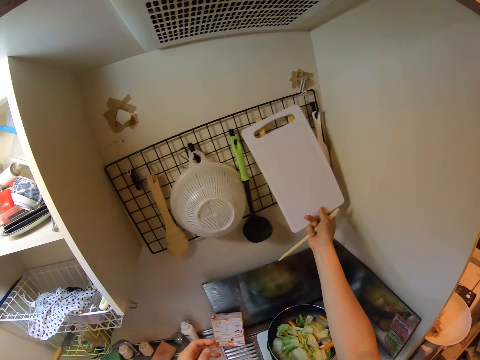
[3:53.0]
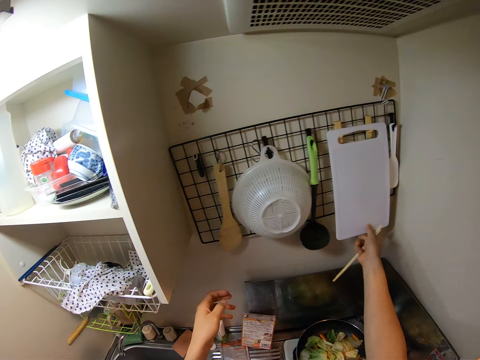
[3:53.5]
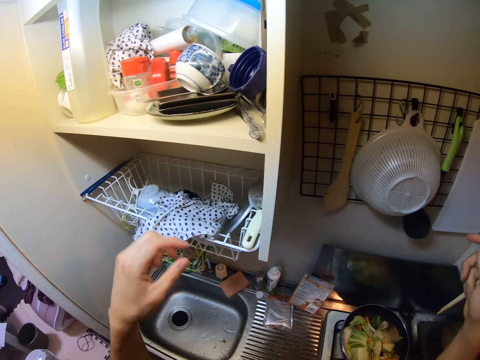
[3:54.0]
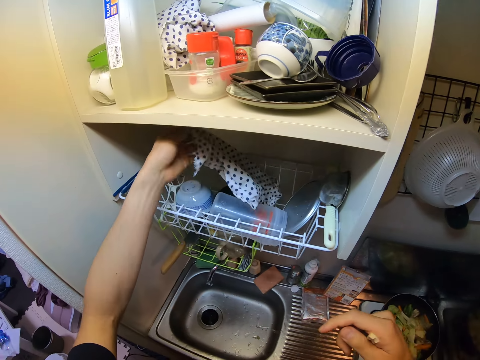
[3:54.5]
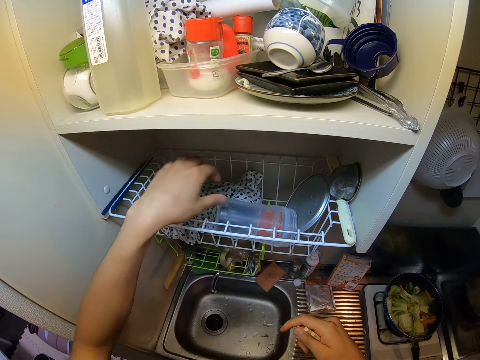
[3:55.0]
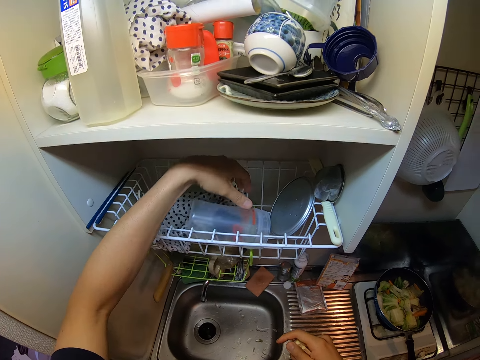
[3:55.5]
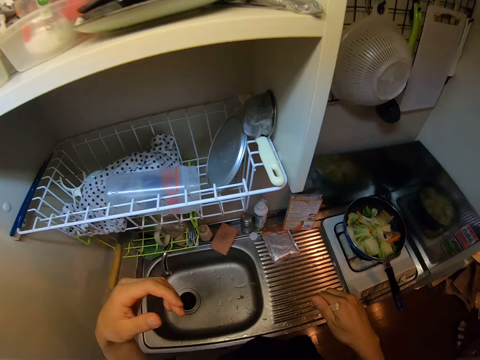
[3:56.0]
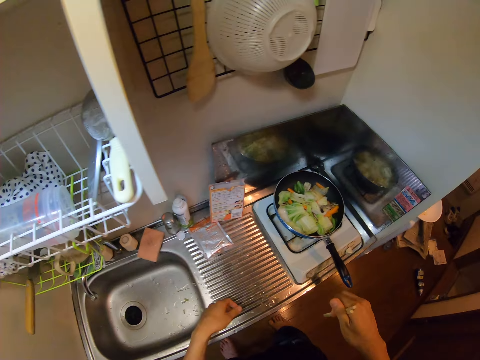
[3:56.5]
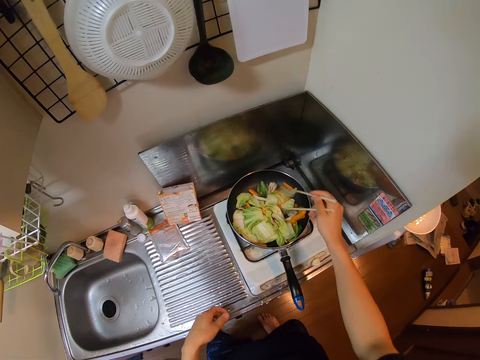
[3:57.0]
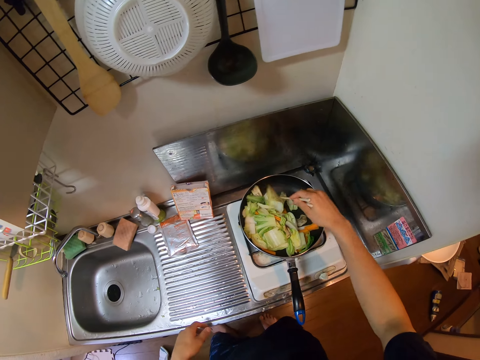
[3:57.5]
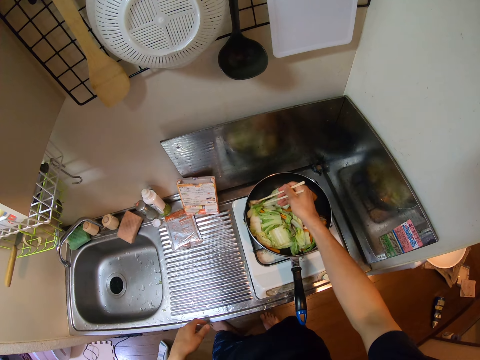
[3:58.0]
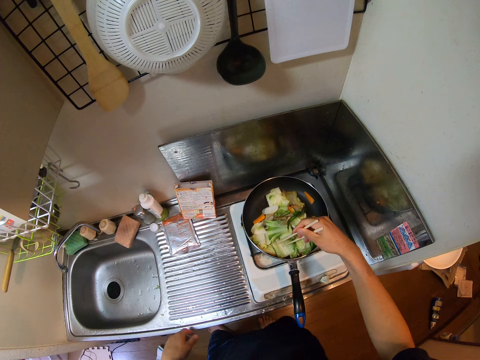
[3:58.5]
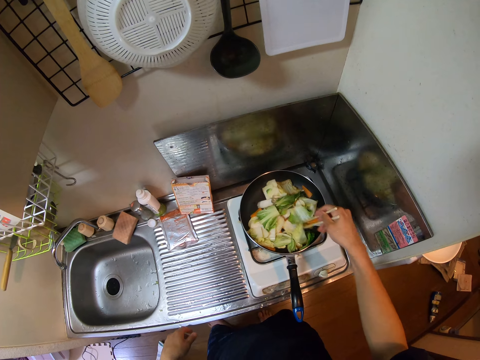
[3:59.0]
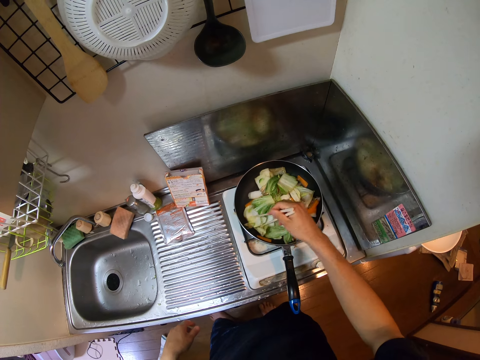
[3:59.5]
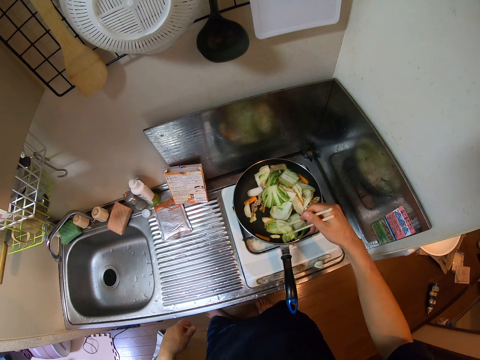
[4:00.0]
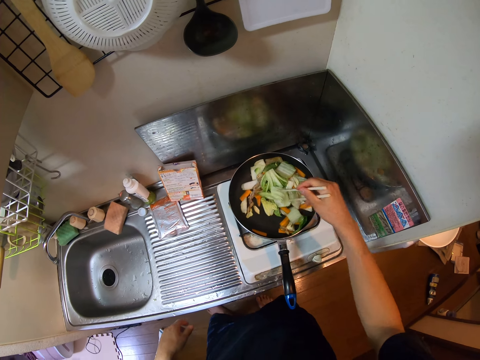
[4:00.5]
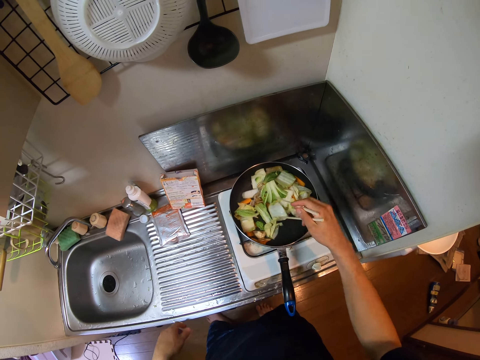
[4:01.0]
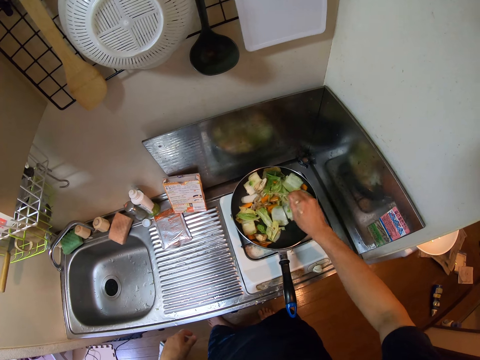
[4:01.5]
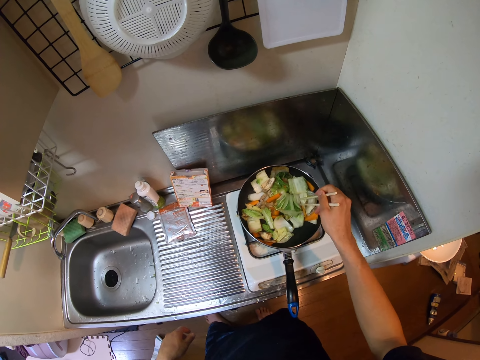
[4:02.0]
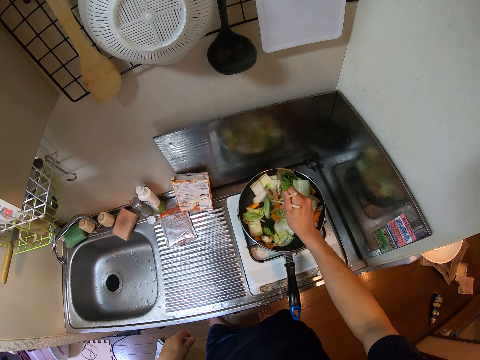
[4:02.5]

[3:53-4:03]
The camera wearer hangs the chopping board on a wire mesh wall hanger with his right hand. He adjusts the cloth on the rack with his right hand. He touches a plastic container on the shelf. He moves around the kitchen. He stirs vegetables in a cooking pan with chopsticks in his right hand.

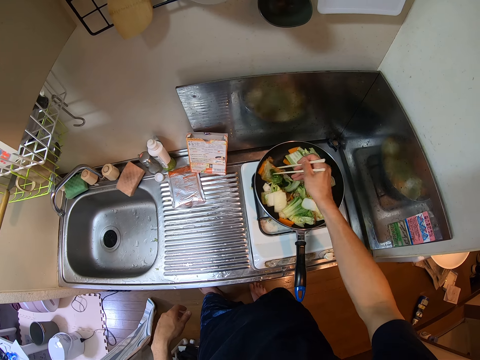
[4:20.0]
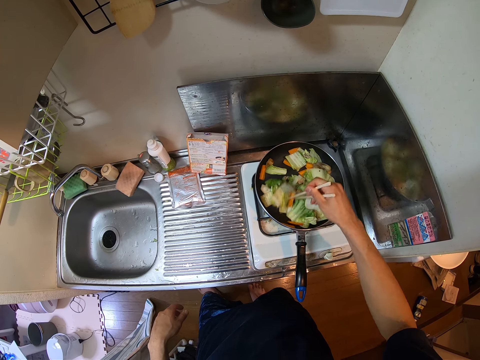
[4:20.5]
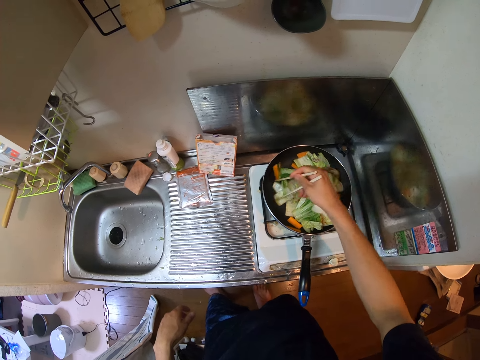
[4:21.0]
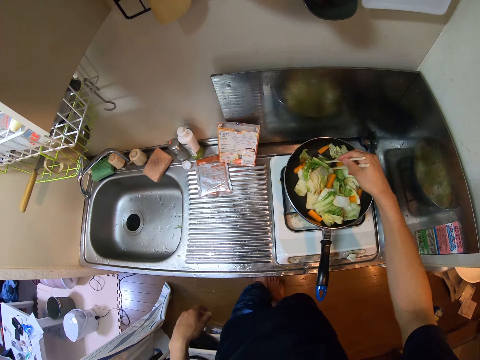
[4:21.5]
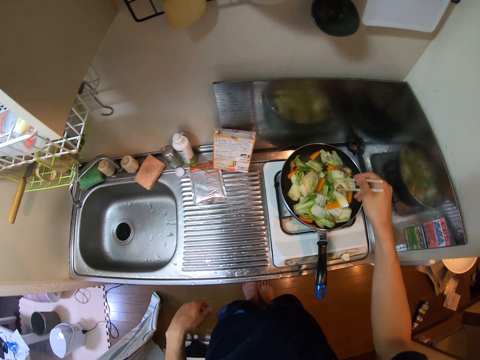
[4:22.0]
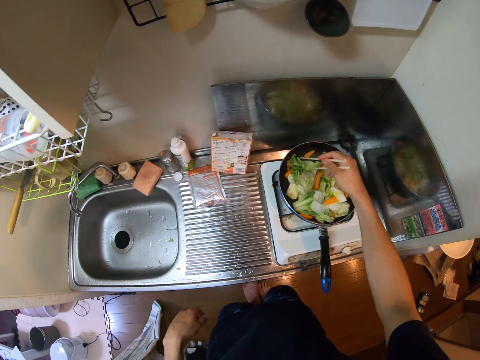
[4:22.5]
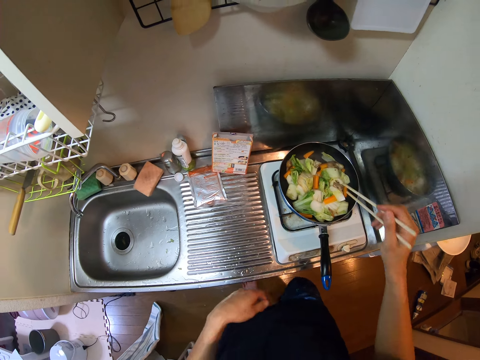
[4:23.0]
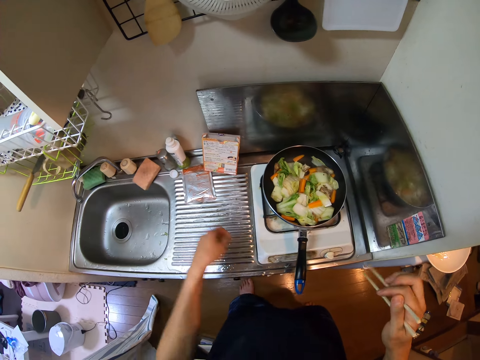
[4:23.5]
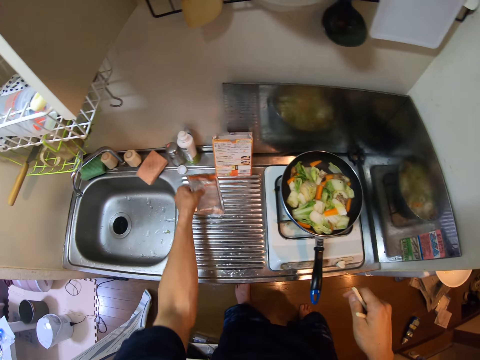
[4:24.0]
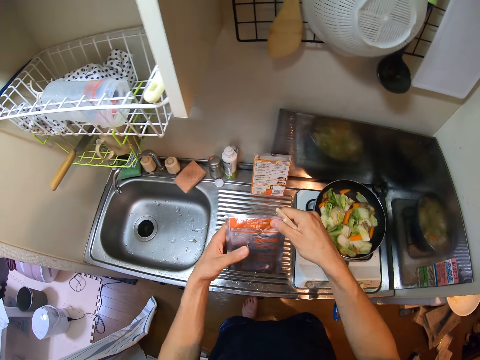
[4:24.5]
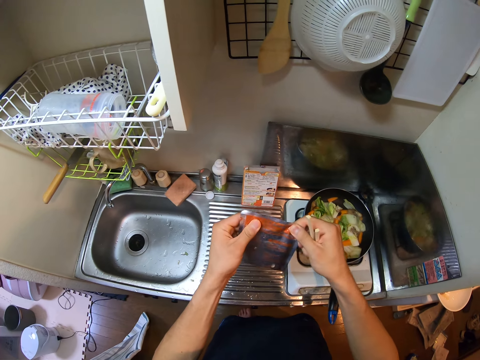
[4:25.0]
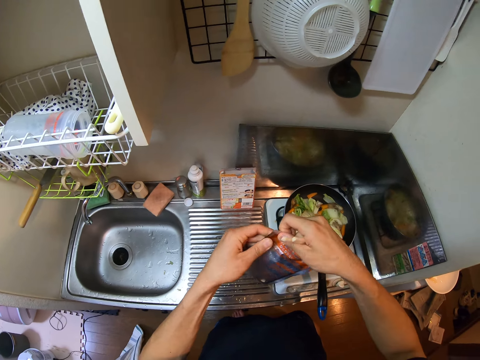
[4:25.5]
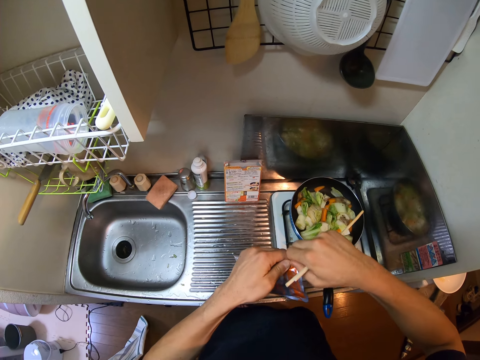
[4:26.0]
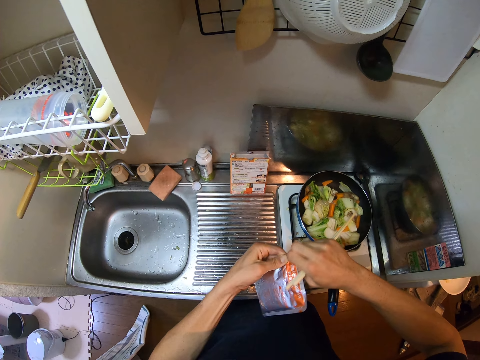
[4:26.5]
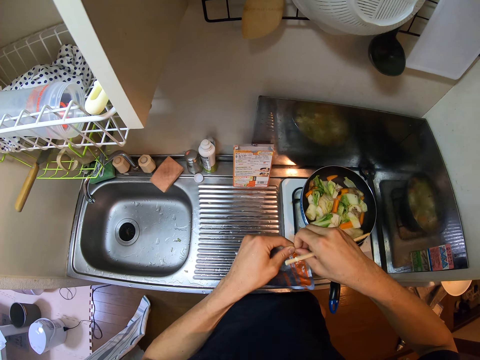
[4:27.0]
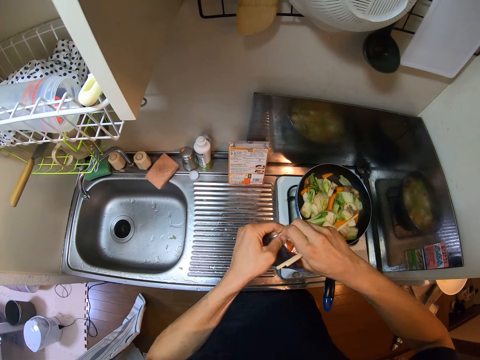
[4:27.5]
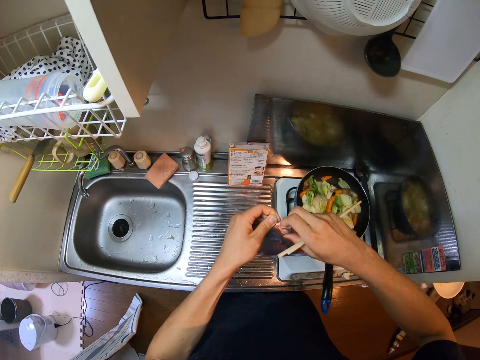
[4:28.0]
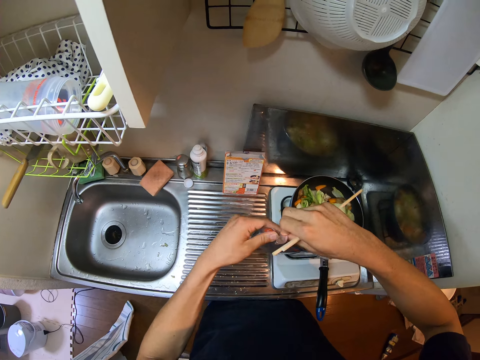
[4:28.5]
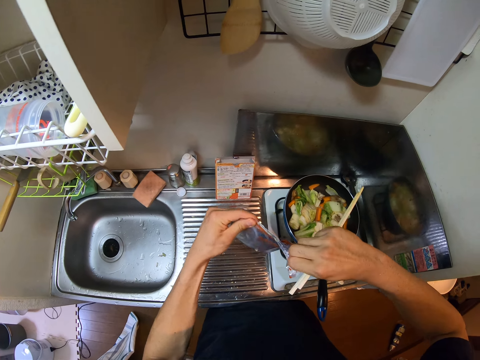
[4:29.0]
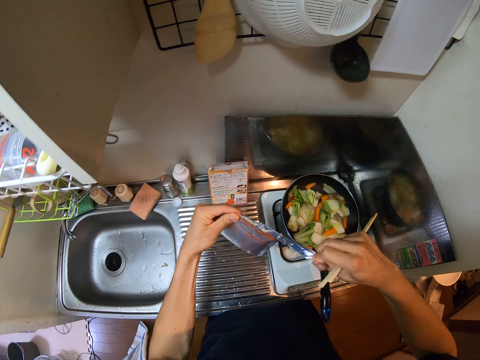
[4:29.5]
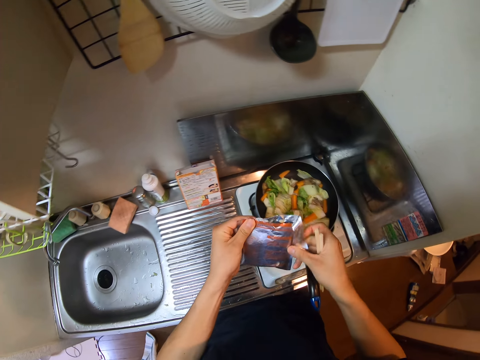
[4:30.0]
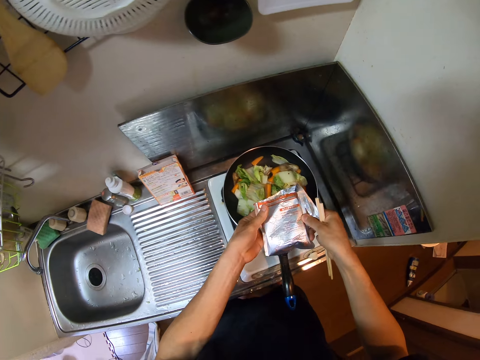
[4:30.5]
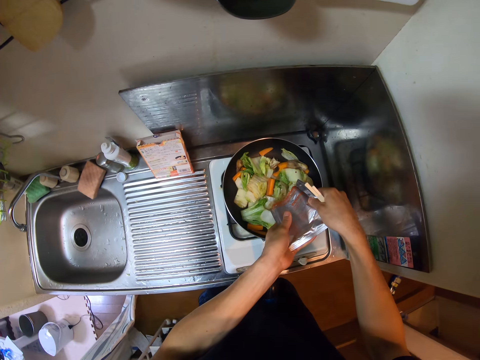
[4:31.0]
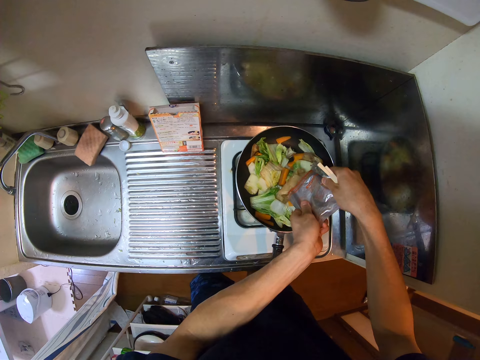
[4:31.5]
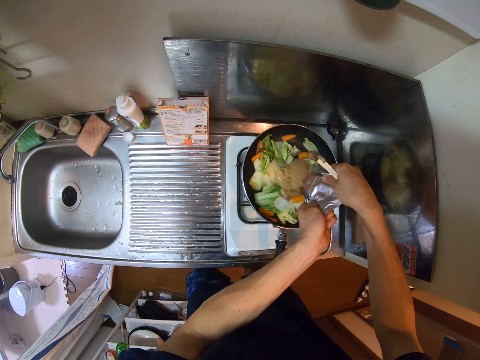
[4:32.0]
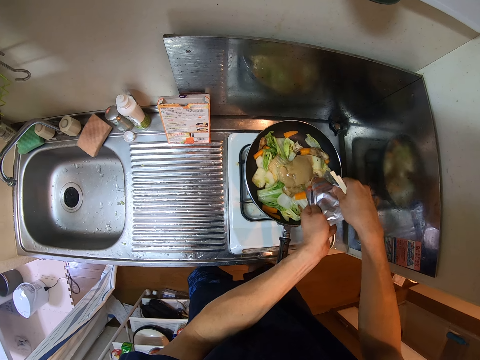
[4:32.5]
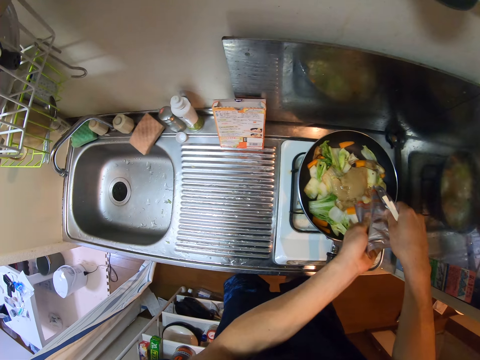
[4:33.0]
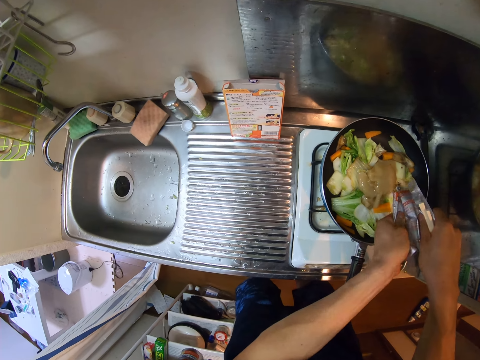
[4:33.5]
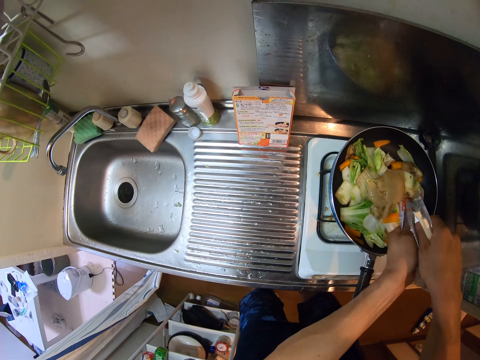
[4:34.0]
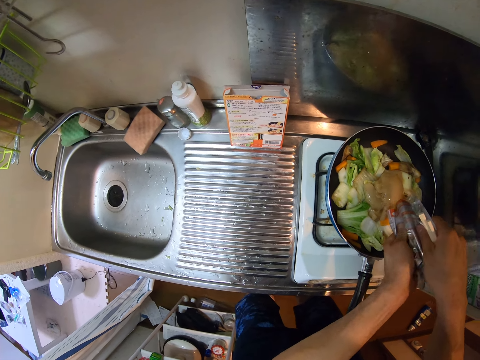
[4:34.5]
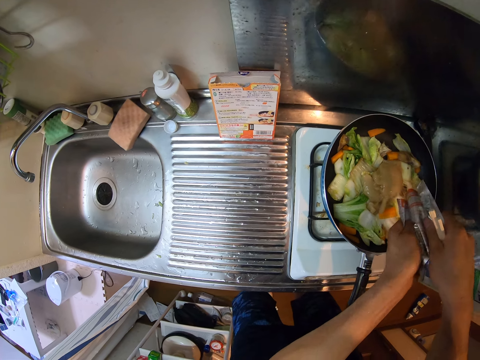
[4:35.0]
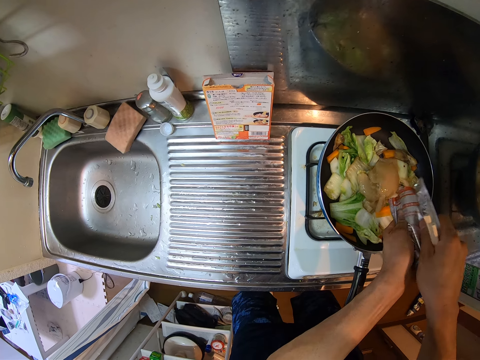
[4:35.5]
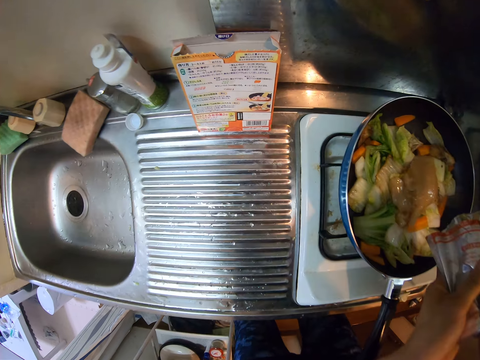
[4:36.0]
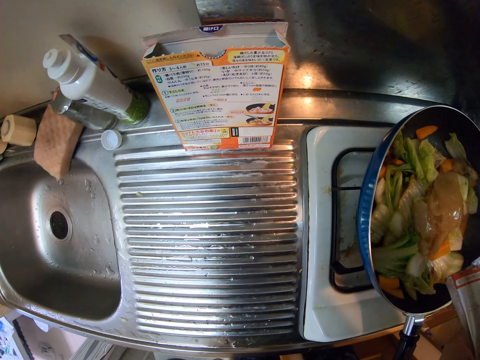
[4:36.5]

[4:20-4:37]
The camera wearer moves around the kitchen. He stirs vegetables in a cooking pan with chopsticks. He picks up a sachet on the countertop with his left hand. He opens the sachet with both hands. He pours sauce from the sachet inside the frying pan.
